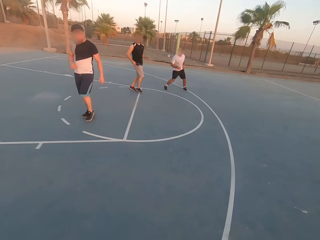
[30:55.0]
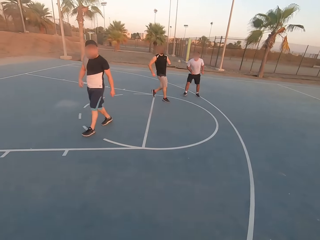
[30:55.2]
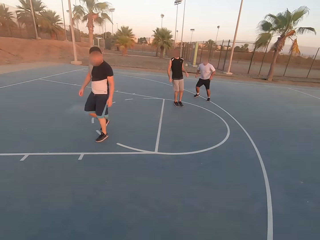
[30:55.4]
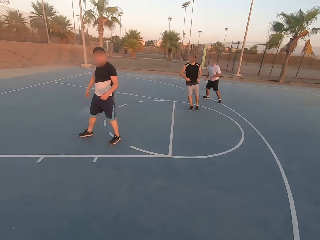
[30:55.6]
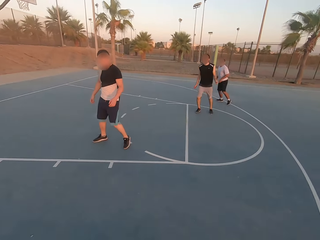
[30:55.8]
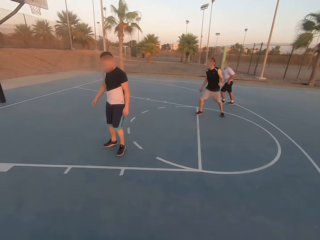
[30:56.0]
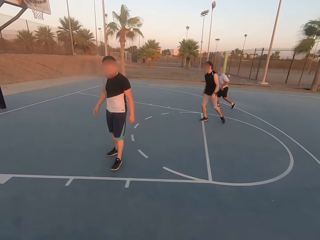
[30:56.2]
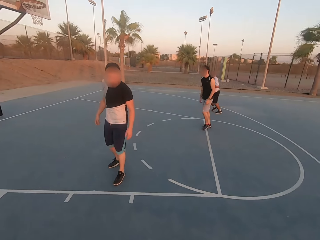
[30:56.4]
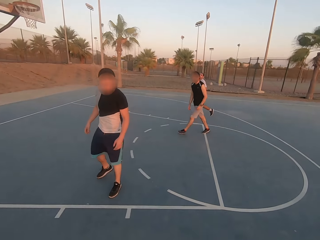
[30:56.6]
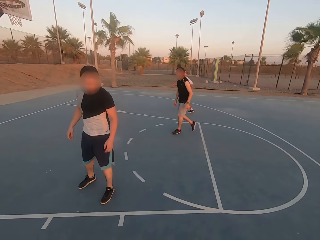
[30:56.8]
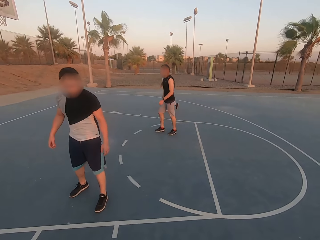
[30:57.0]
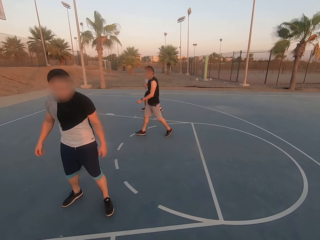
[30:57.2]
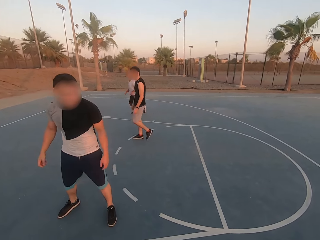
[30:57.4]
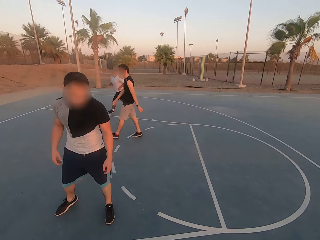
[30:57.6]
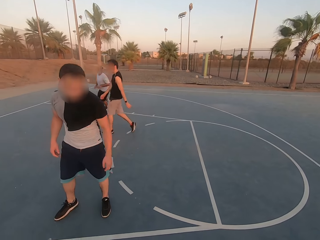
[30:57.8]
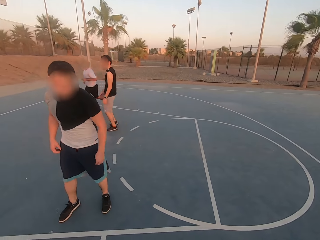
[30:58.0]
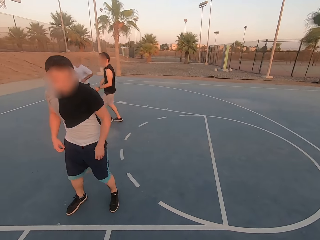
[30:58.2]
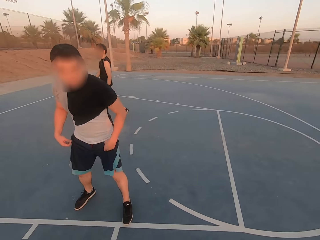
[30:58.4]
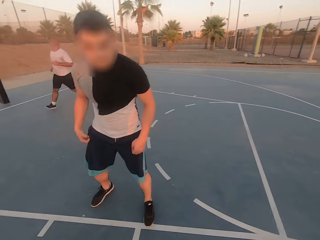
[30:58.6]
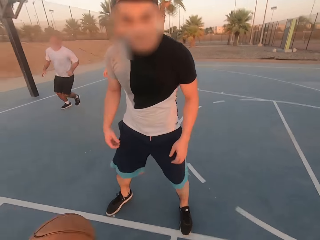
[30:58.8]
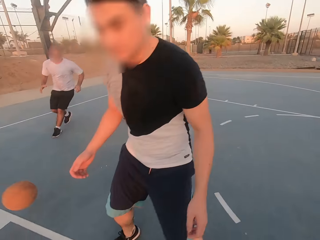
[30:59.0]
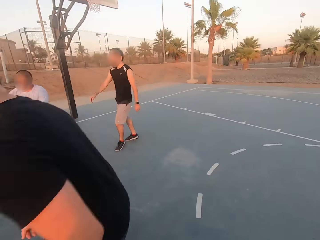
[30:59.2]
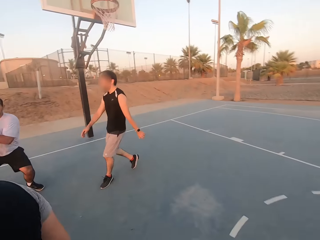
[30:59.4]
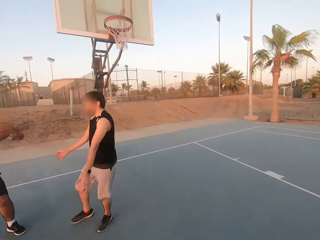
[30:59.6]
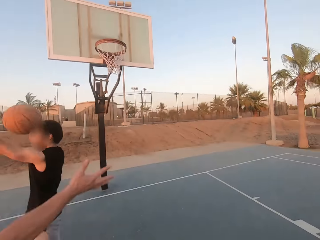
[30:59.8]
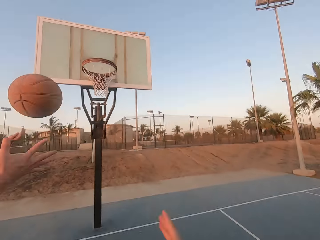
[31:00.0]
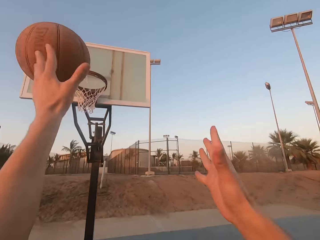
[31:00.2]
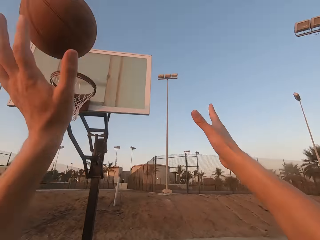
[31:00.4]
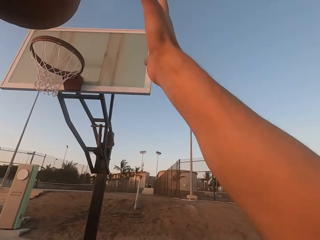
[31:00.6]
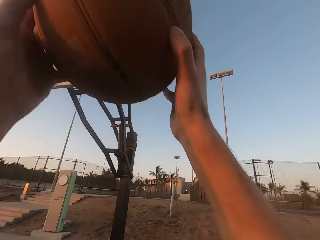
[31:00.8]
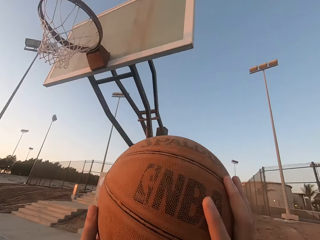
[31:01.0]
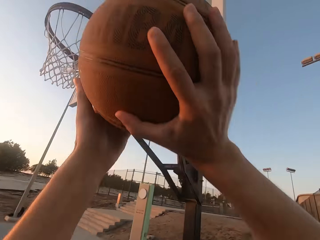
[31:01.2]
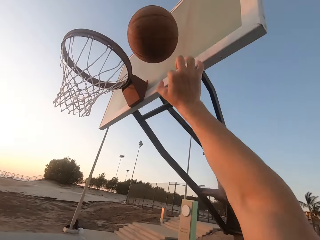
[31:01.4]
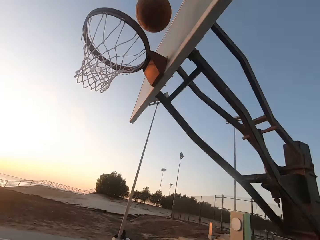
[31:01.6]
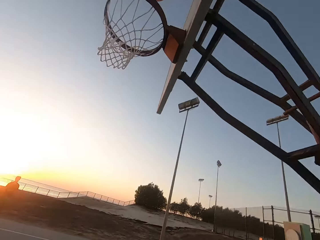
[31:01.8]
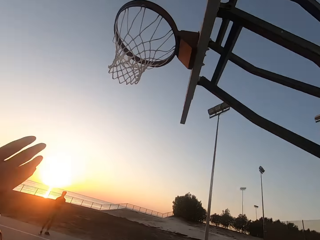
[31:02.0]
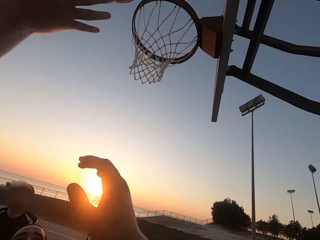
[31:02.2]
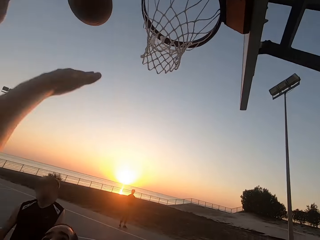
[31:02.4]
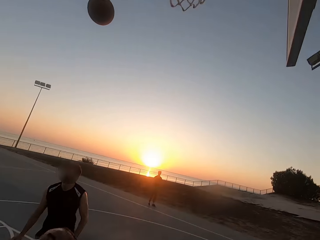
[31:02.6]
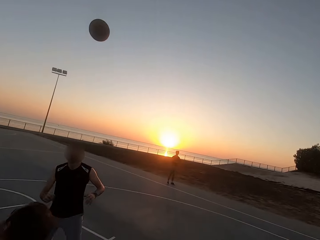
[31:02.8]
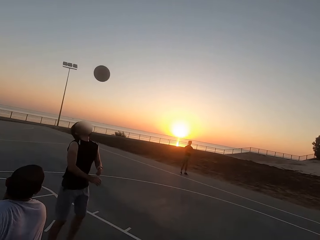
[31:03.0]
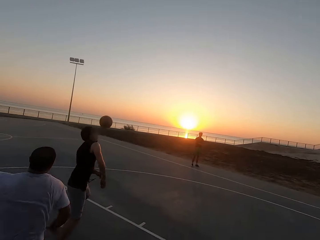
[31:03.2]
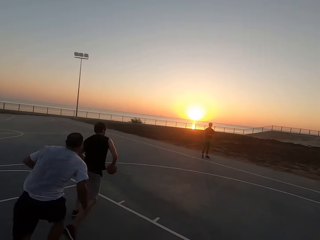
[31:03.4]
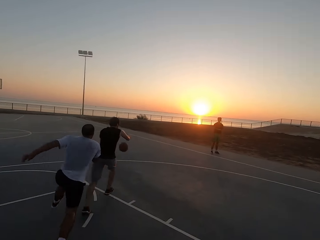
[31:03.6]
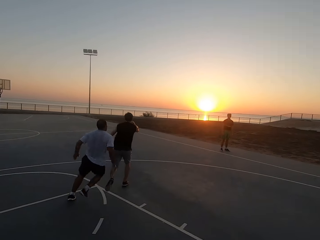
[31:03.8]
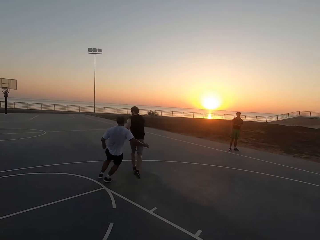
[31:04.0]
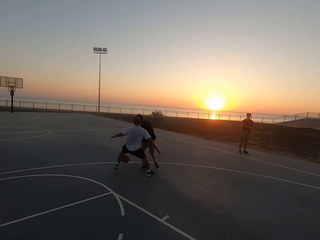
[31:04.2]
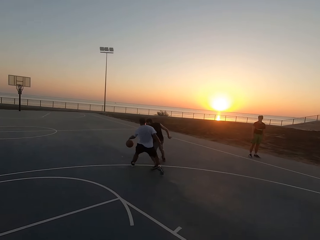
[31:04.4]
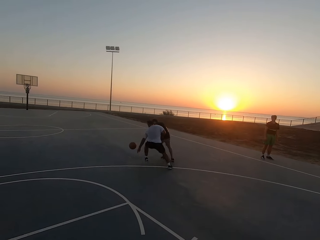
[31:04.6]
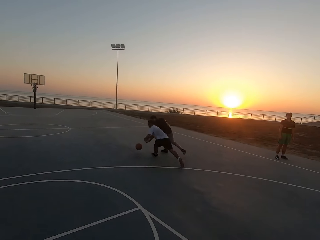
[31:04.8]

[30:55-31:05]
The camera wearer looks around. They dribble the ball. A man runs. Another man walks. The camera wearer throws the ball to the first man. The first man picks up the ball and throws the ball to the camera wearer. The camera wearer picks up the ball, holds the ball and throws the ball on the board. A third man touches the ball. The second man runs for the ball. The first man runs for the ball. The second man dribbles the ball.

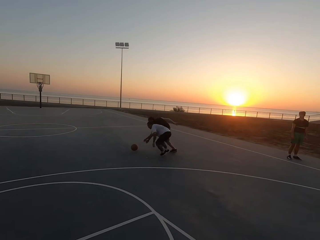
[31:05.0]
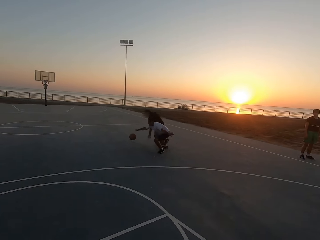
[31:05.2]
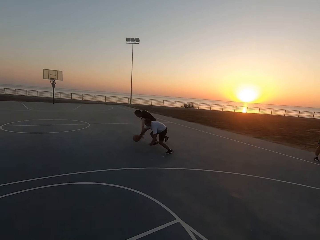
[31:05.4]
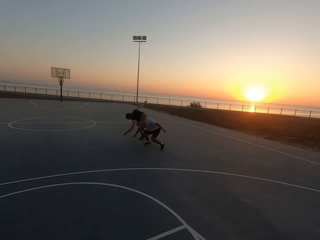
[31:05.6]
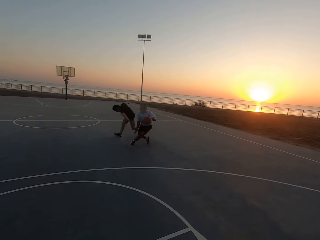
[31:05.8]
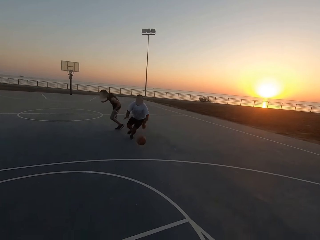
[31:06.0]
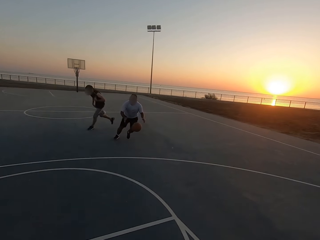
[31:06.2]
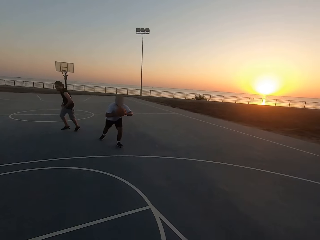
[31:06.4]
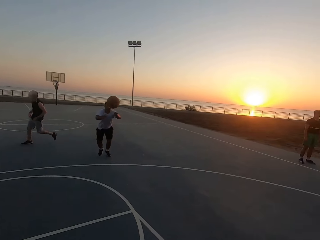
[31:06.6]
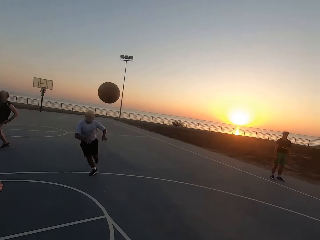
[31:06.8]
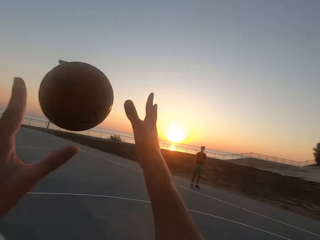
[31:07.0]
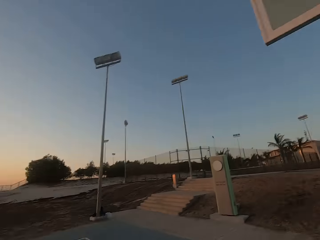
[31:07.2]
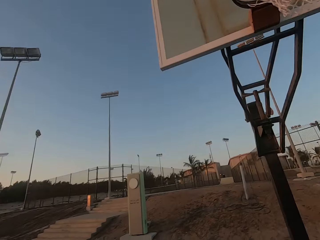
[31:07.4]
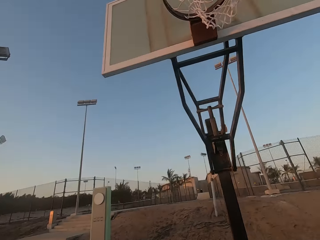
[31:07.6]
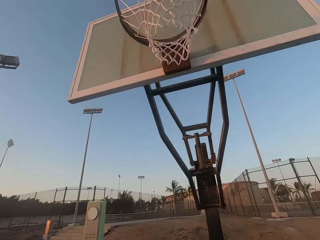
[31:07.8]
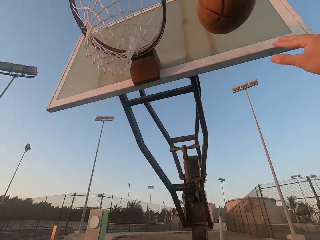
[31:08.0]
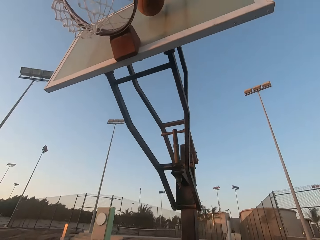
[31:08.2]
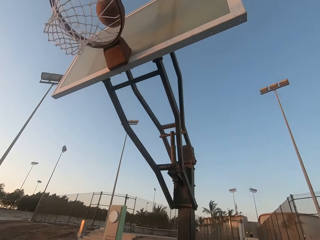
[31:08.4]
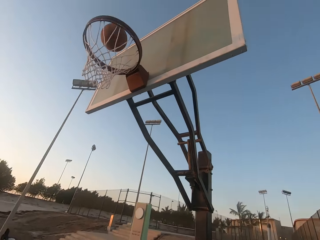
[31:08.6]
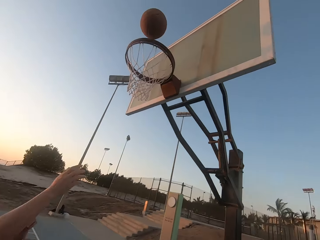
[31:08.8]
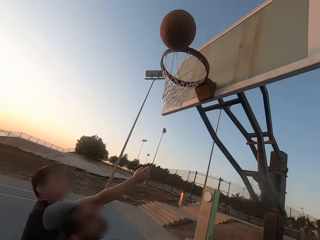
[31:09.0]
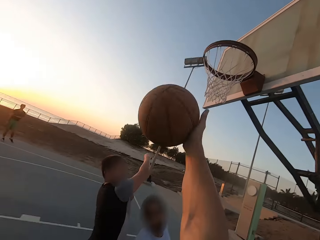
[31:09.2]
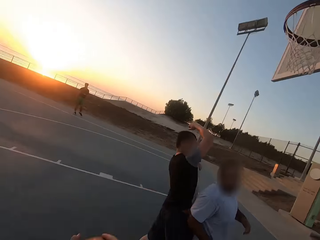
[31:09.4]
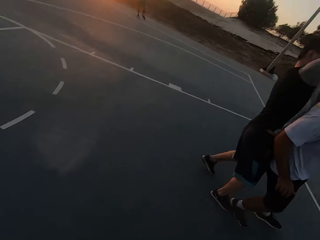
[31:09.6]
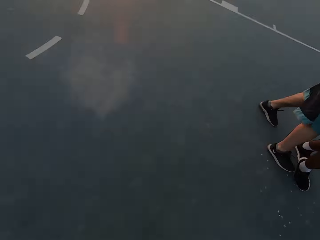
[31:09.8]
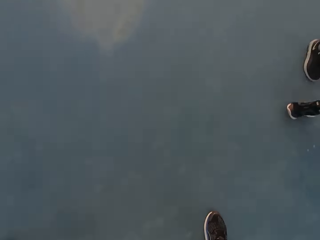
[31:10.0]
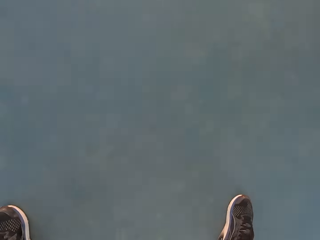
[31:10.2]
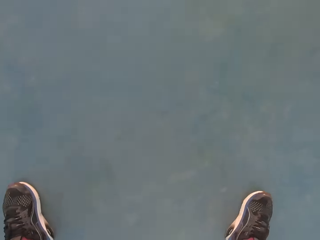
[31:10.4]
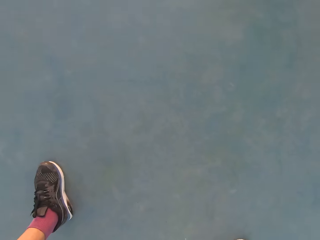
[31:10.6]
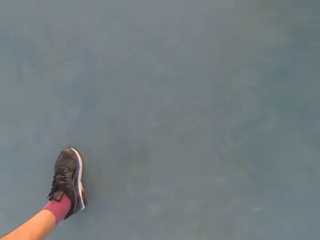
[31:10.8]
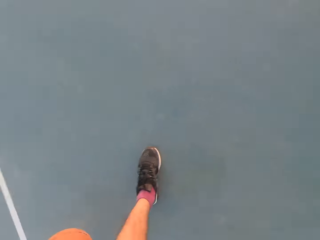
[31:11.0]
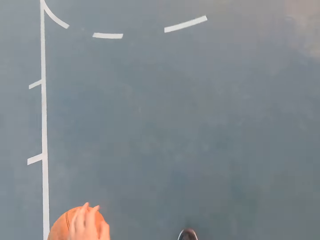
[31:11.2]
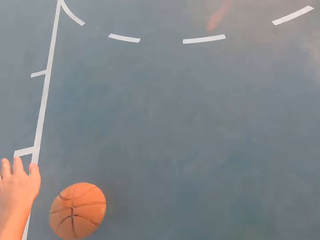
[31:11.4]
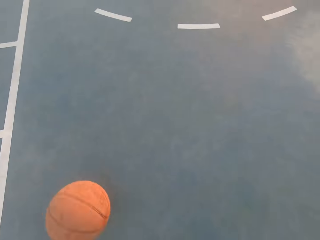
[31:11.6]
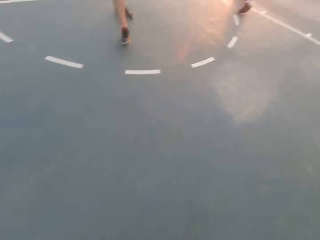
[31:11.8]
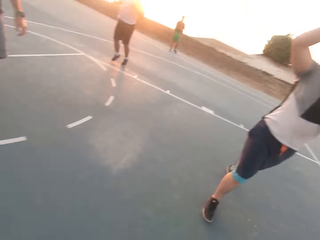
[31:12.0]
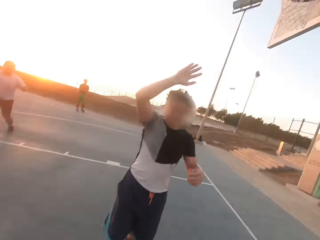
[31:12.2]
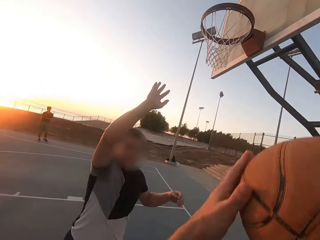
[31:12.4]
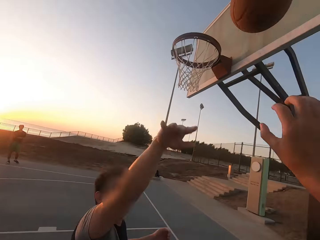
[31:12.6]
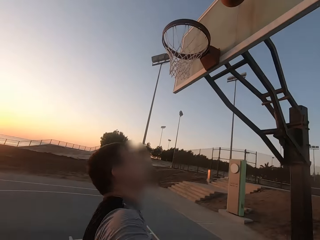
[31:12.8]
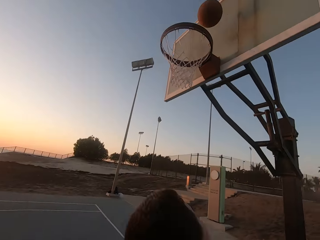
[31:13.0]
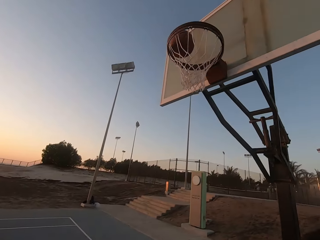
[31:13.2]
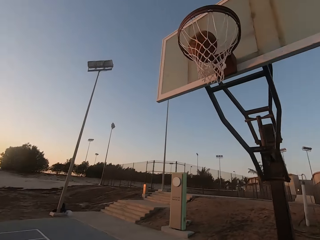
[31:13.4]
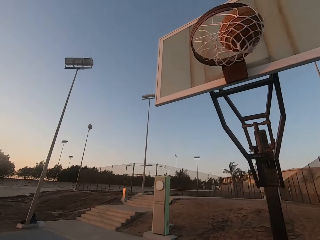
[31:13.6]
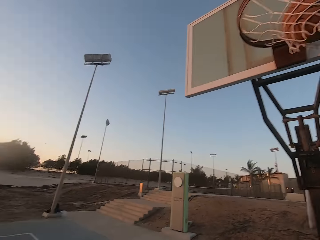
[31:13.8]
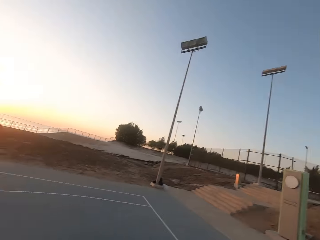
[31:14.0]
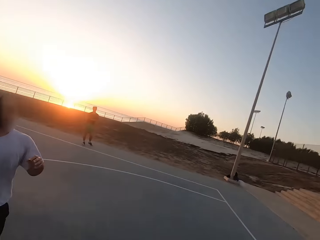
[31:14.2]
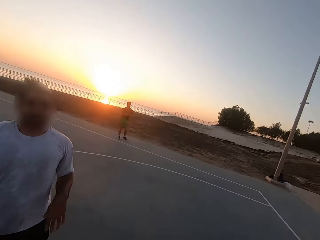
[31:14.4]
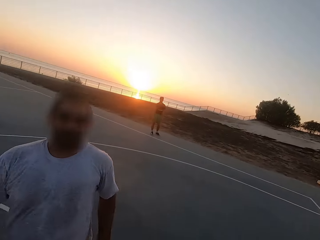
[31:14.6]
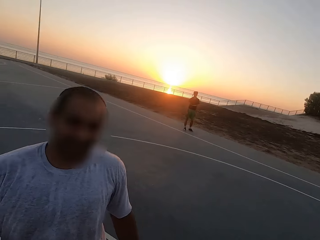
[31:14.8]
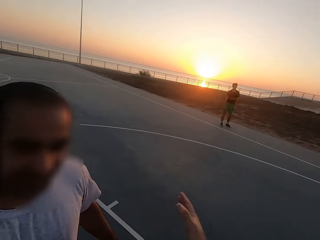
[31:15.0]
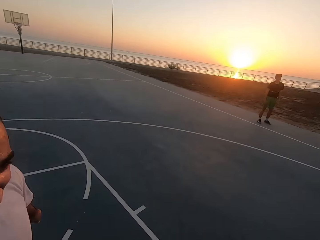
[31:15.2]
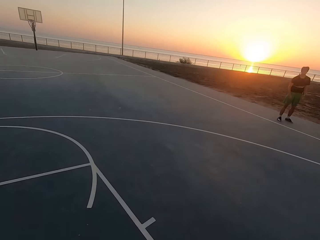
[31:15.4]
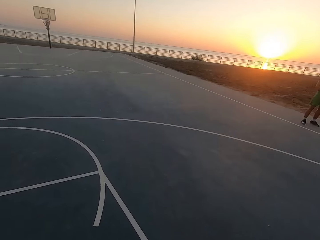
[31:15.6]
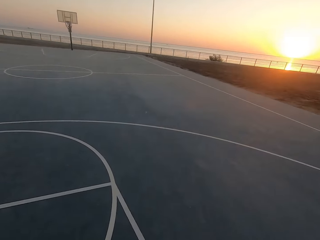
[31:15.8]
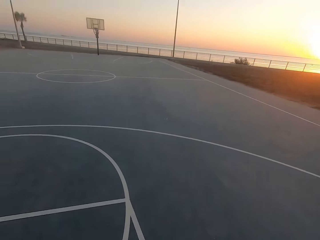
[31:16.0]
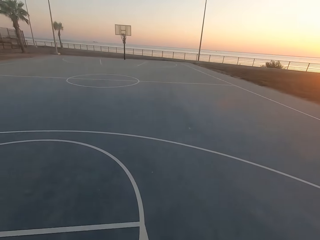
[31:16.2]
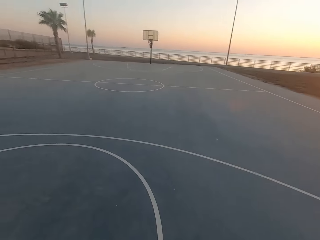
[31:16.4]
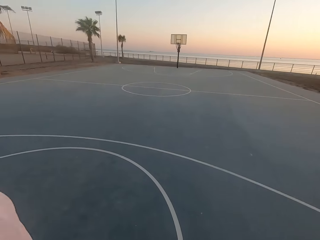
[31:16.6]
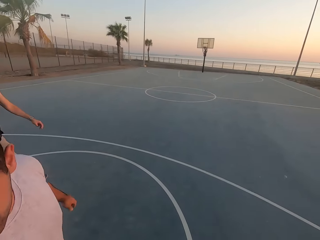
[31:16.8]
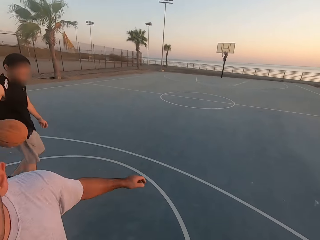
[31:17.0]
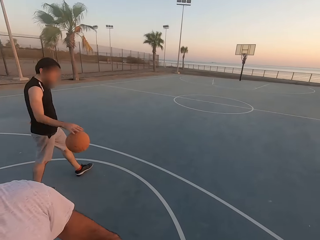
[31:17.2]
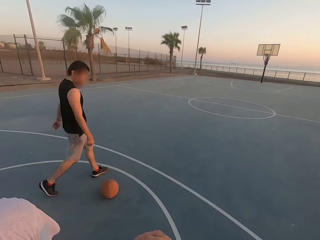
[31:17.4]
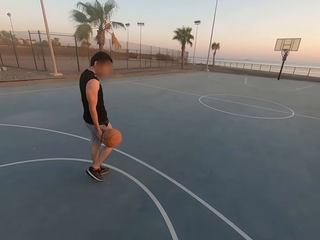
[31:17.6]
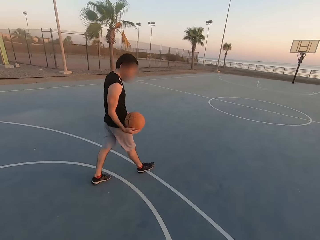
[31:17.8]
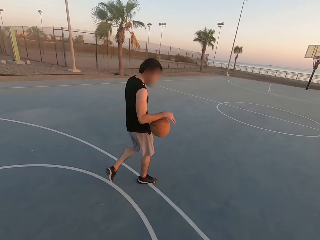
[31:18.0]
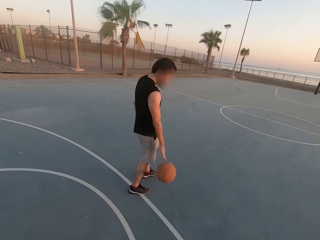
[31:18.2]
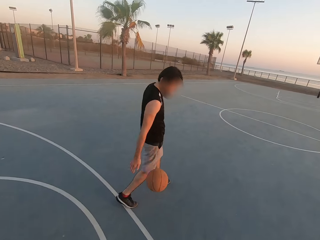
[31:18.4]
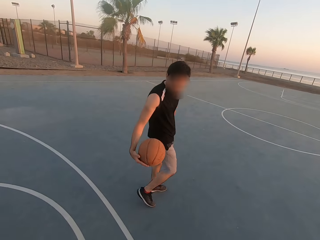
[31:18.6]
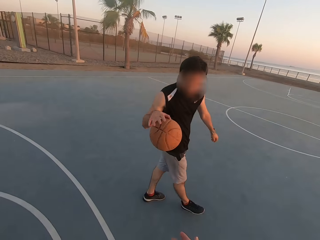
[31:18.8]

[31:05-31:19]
A man dribbles the ball and throws the ball to the camera wearer. The camera wearer picks up the ball. They look around. They throw the ball on the board. They tap the ball, pick up the ball and dribble the ball. They throw the ball in the hoop and make a basket. They look around. Another man dribbles the ball.
